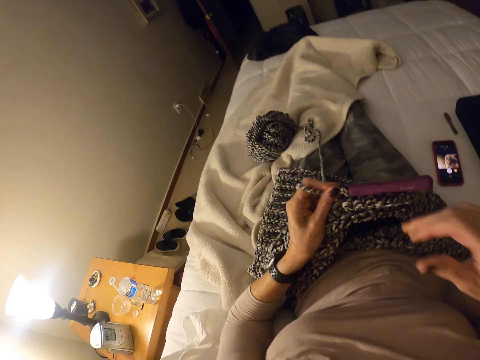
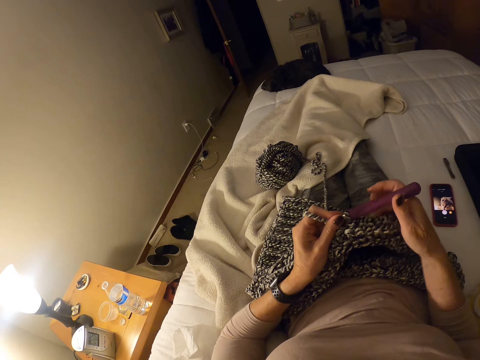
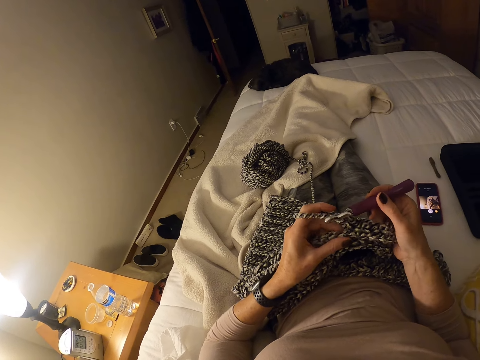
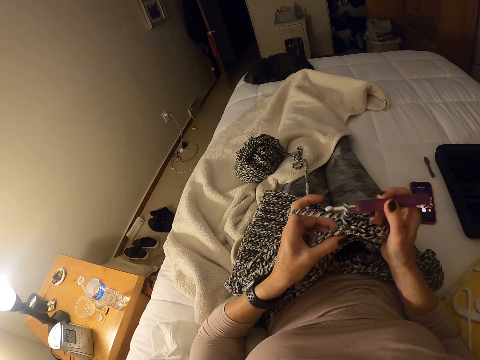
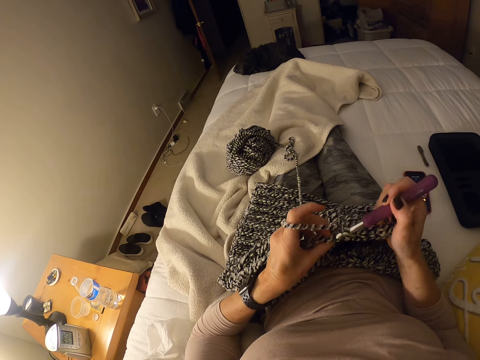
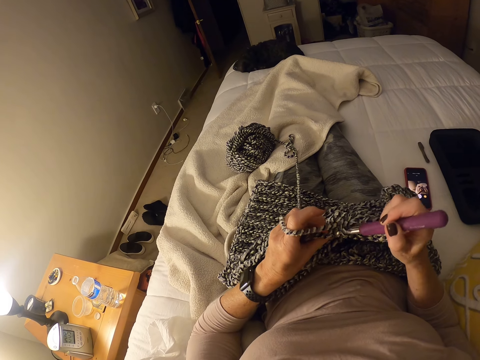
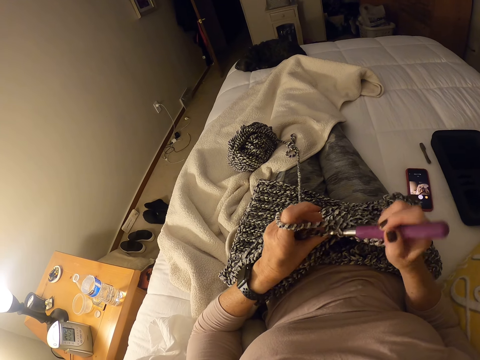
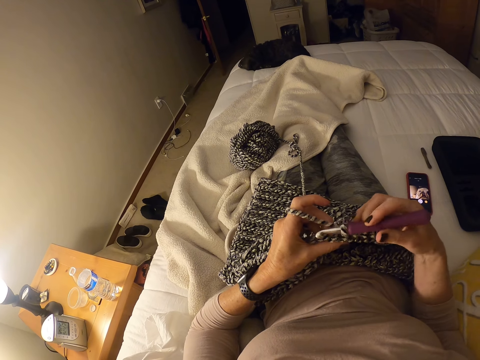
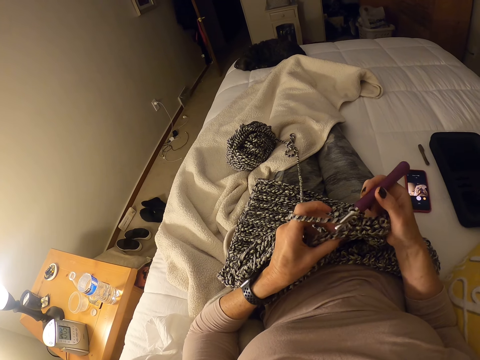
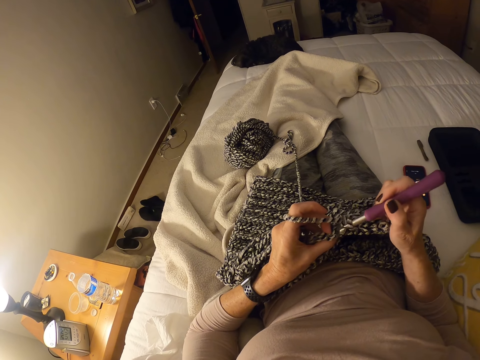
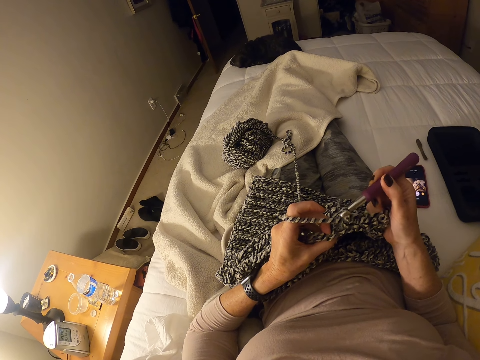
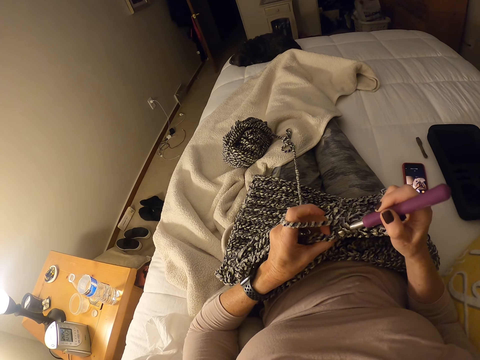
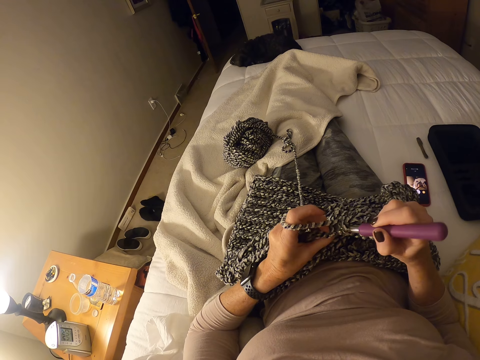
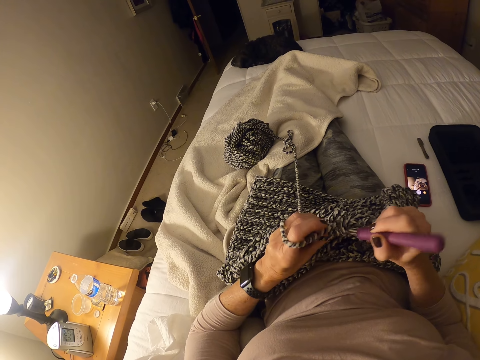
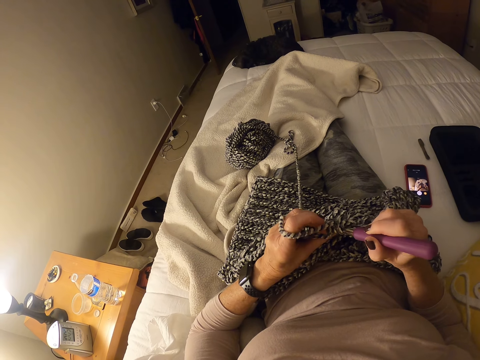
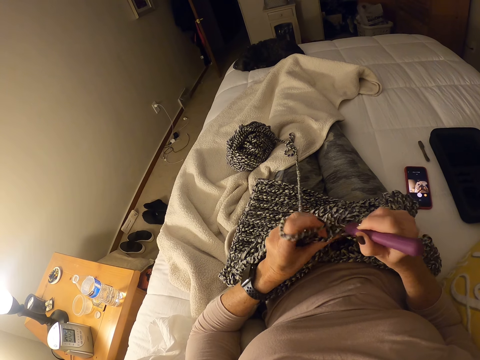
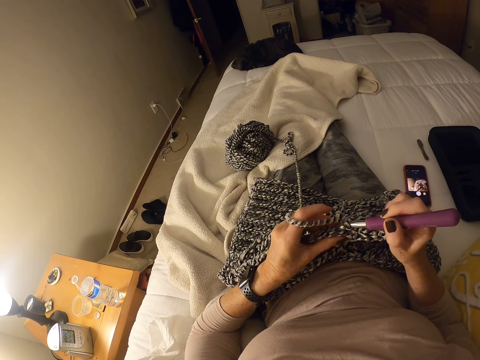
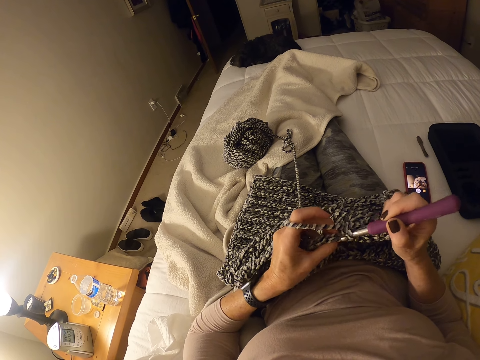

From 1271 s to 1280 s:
The camera wearer crochets a garment using a crochet hook.

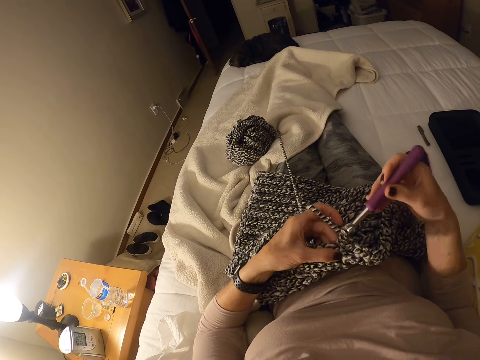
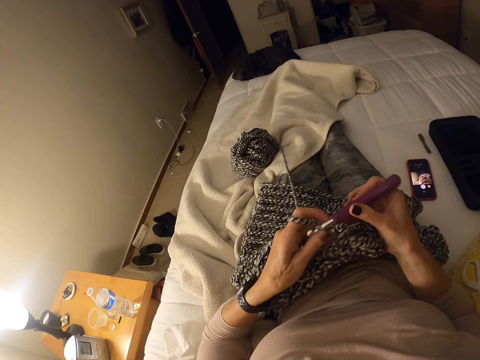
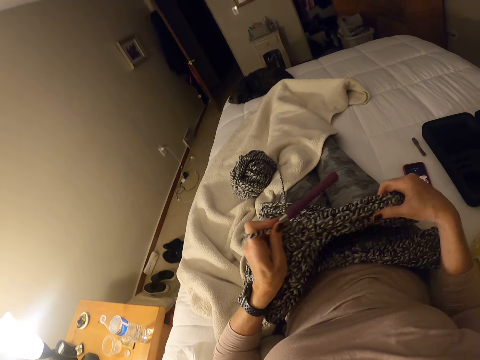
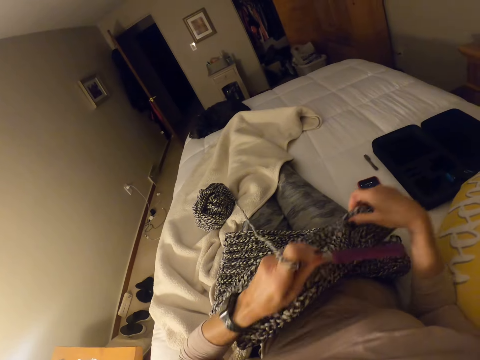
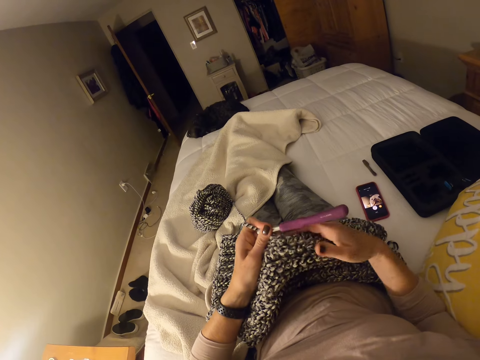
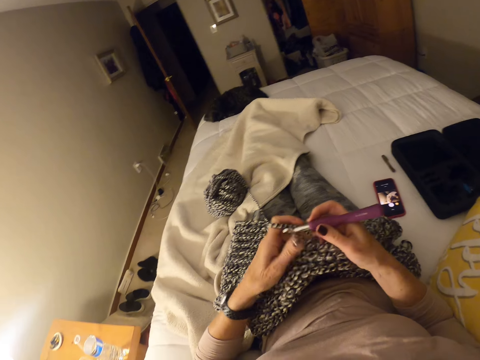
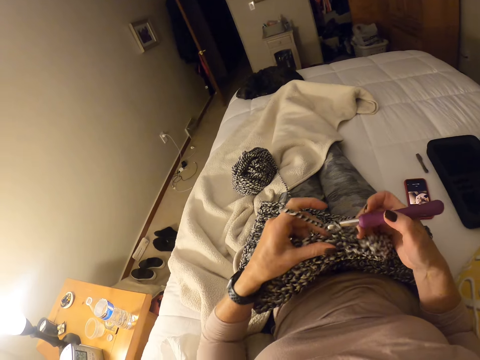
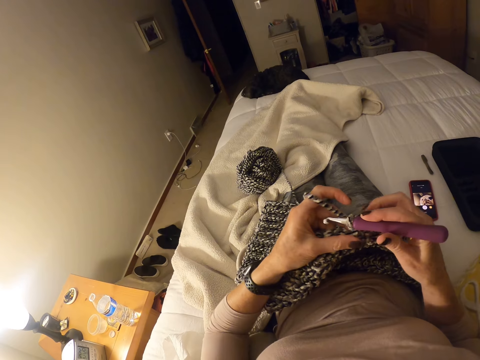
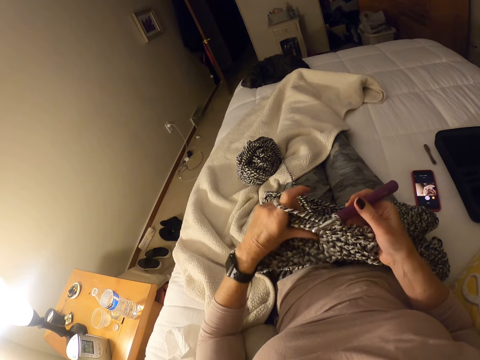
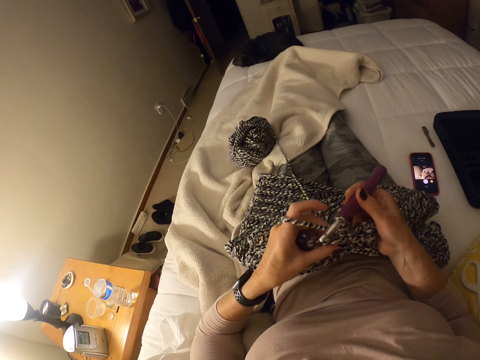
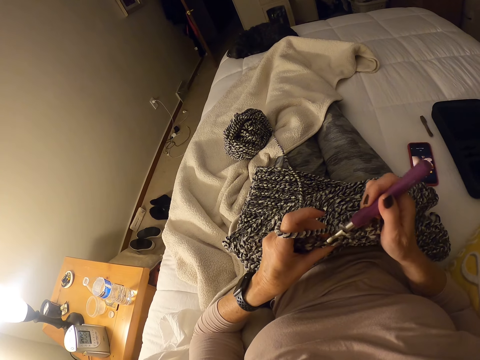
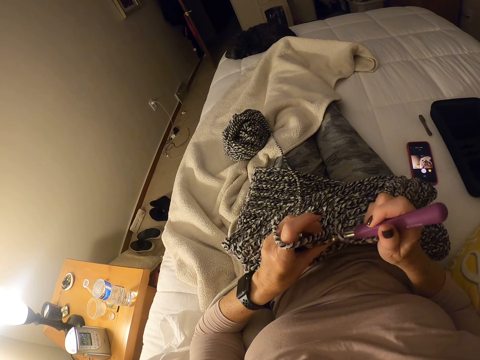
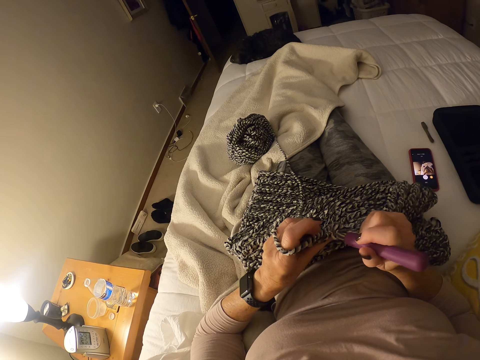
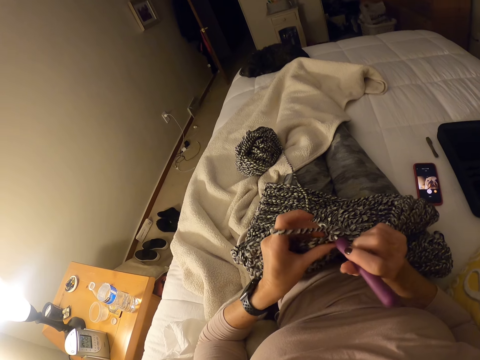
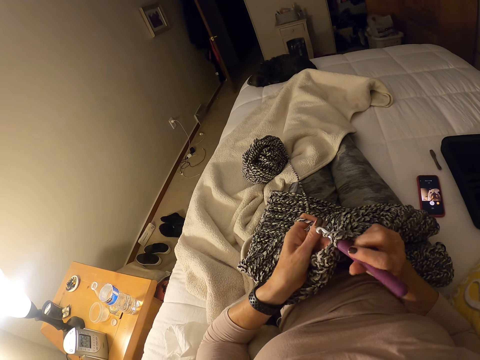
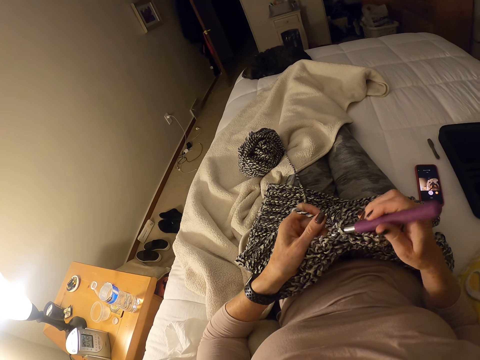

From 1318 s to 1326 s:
The camera wearer straightens the crochet garment. They crochet the garment using a crochet hook.

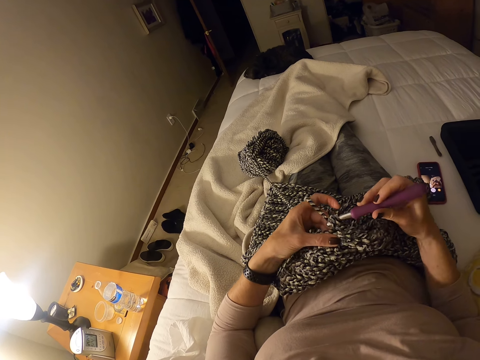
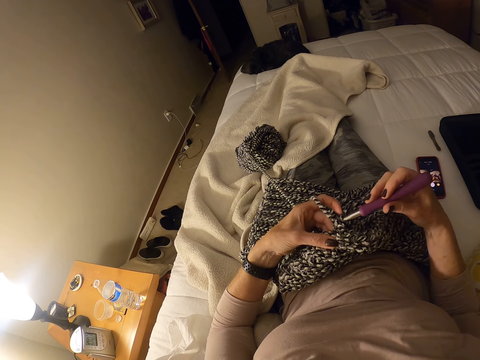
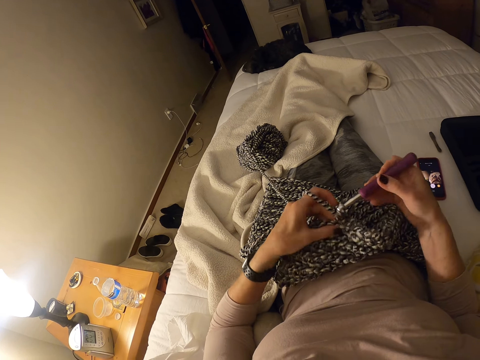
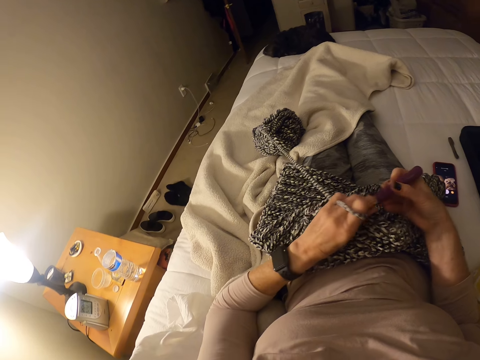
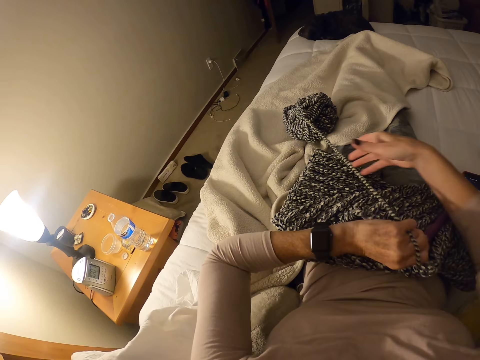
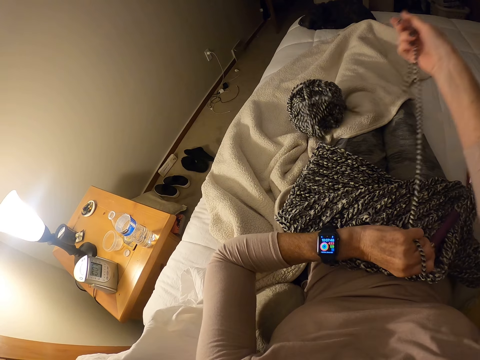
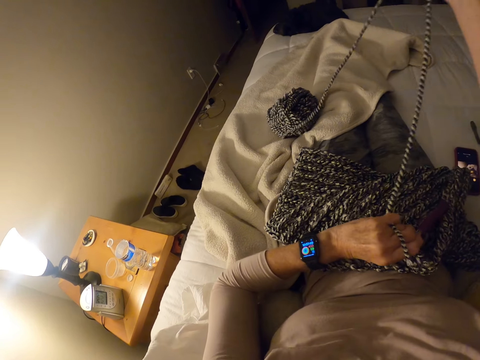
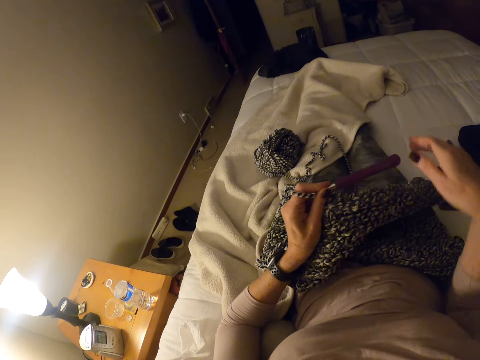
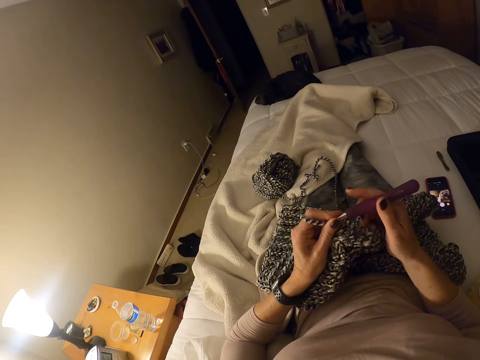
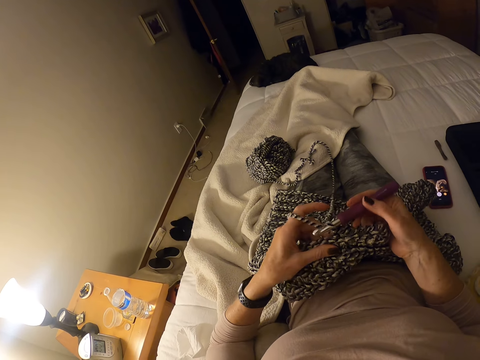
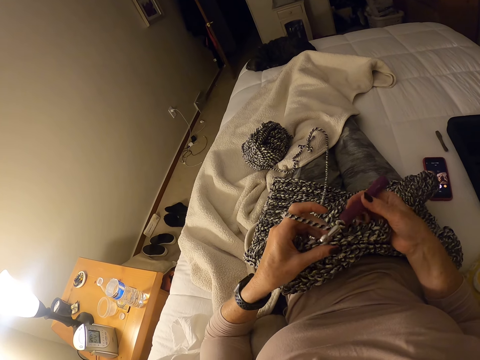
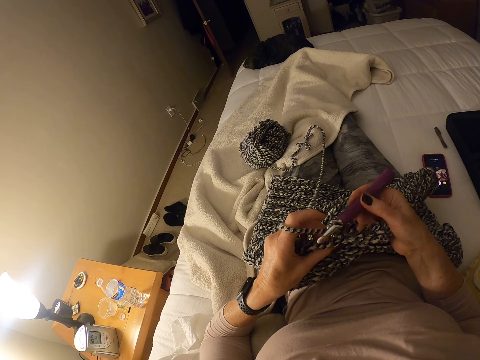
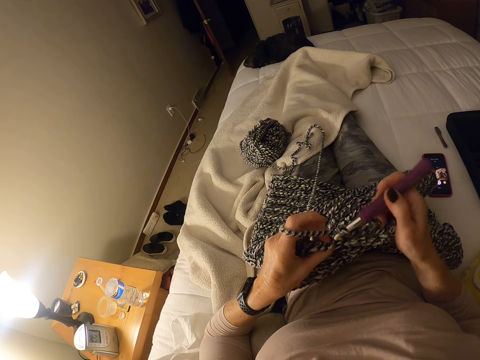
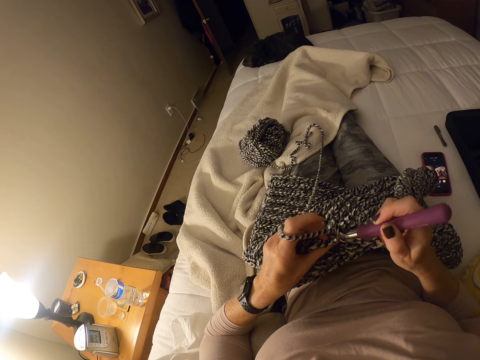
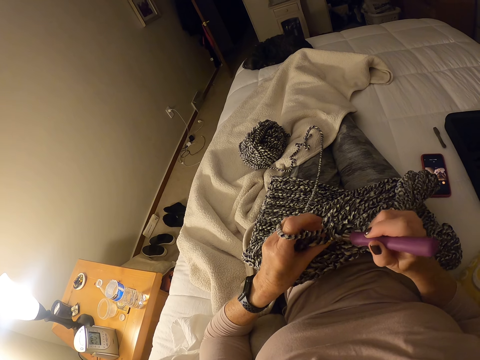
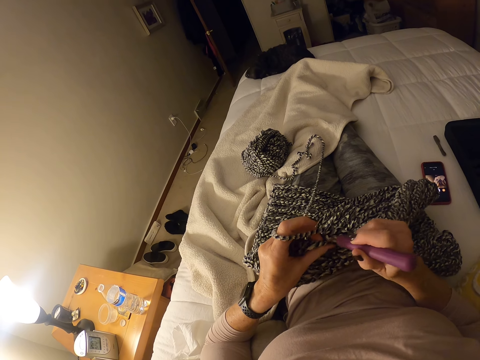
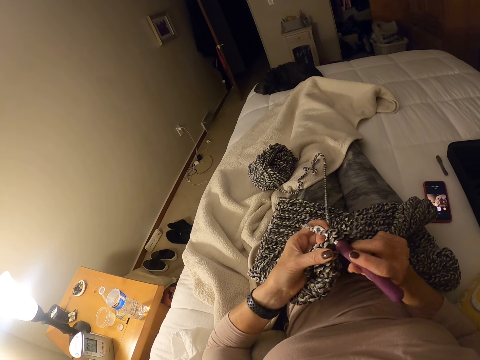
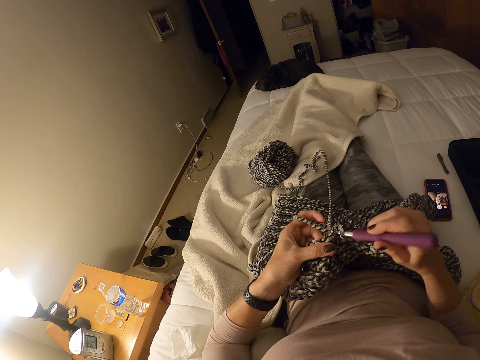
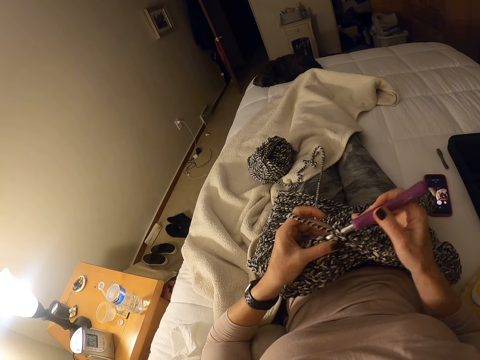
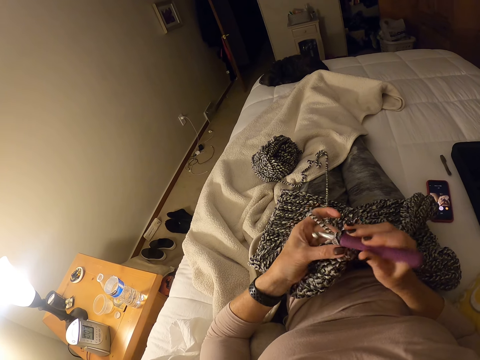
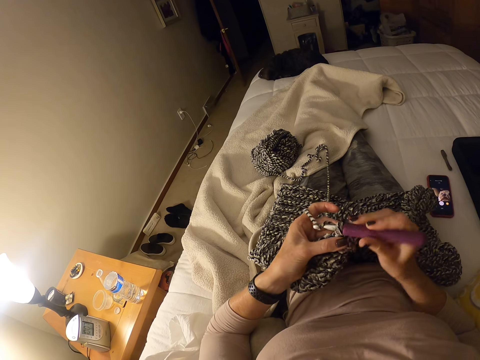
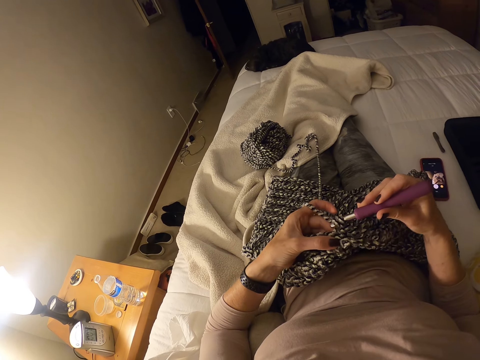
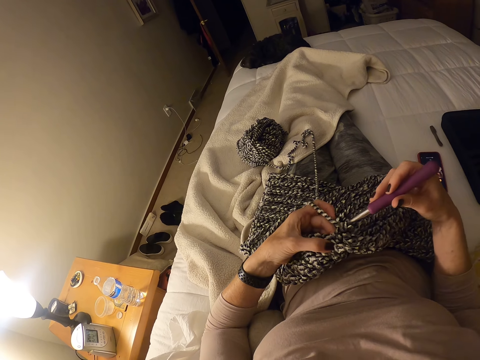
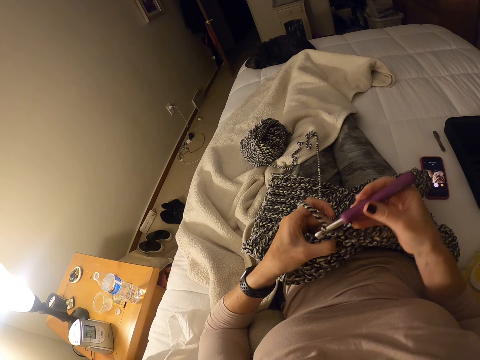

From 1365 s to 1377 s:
The camera wearer pulls the yarn on the bed. They crochet a garment with a crochet. They continue to crochet.
